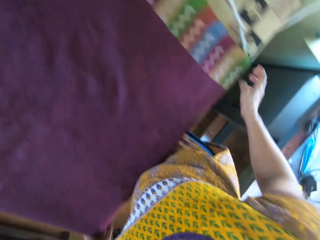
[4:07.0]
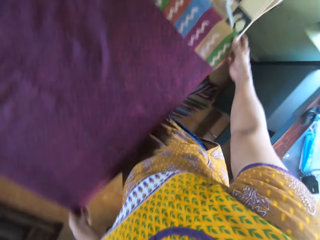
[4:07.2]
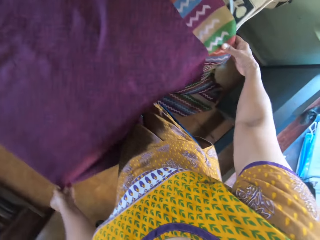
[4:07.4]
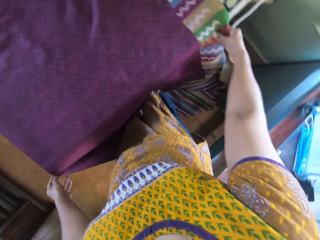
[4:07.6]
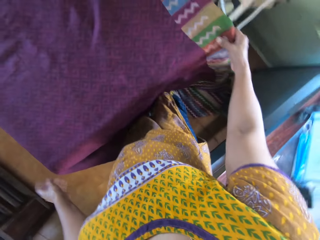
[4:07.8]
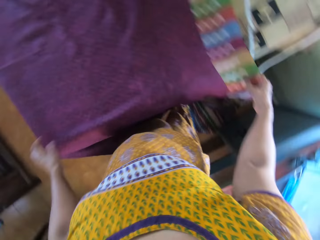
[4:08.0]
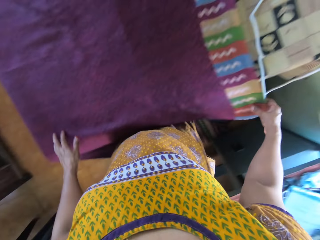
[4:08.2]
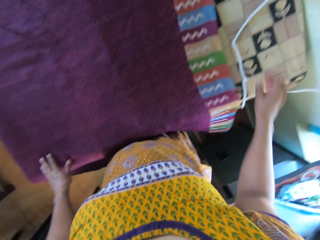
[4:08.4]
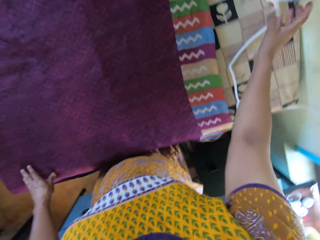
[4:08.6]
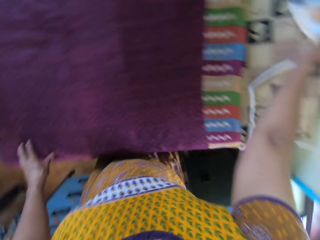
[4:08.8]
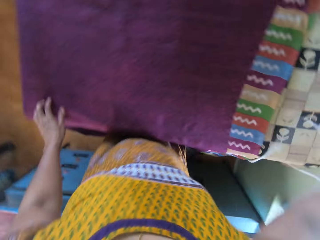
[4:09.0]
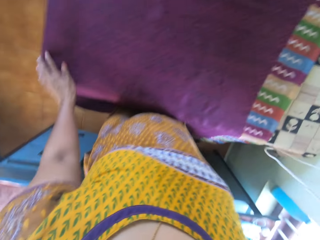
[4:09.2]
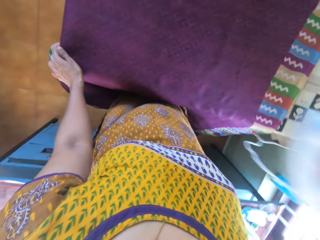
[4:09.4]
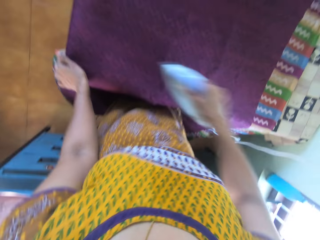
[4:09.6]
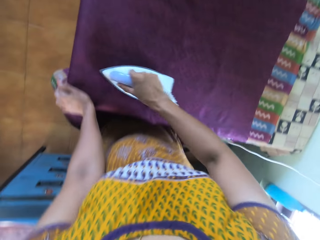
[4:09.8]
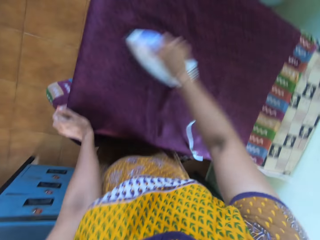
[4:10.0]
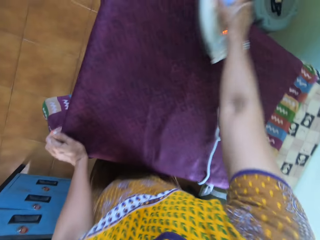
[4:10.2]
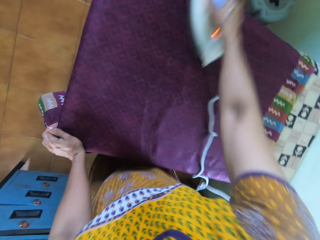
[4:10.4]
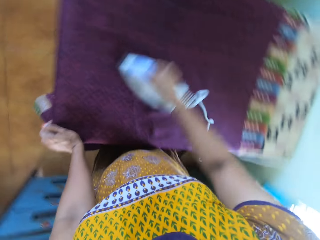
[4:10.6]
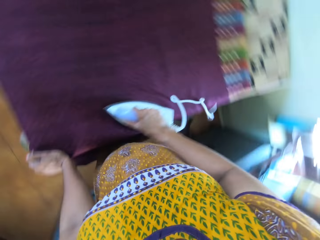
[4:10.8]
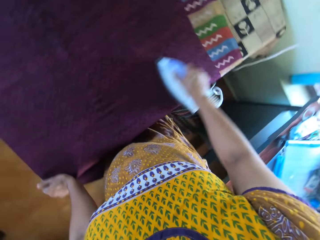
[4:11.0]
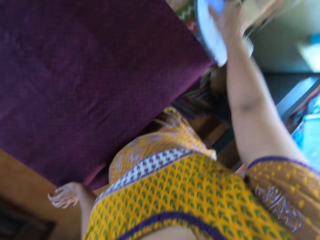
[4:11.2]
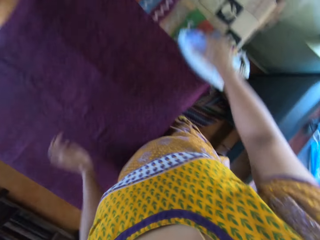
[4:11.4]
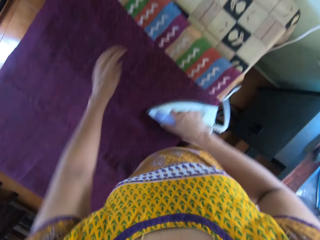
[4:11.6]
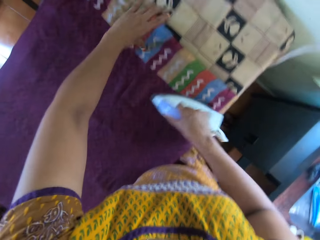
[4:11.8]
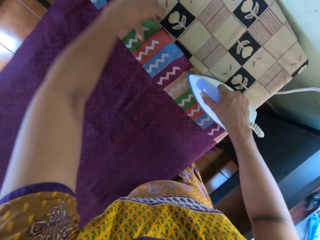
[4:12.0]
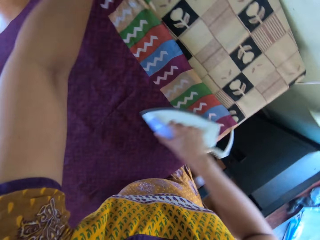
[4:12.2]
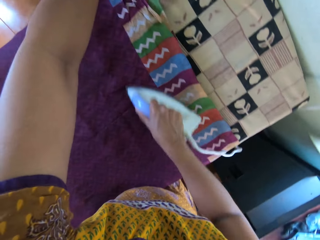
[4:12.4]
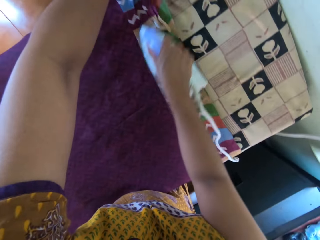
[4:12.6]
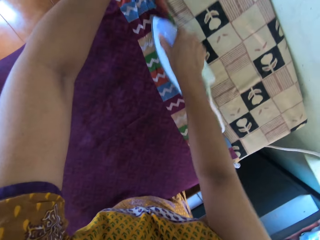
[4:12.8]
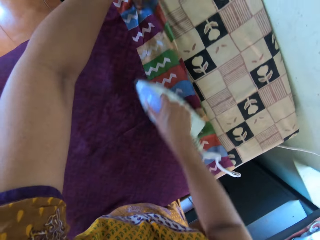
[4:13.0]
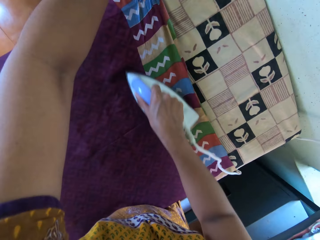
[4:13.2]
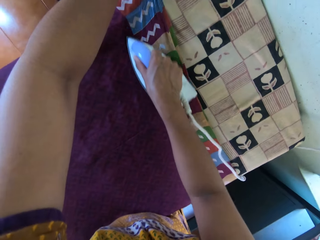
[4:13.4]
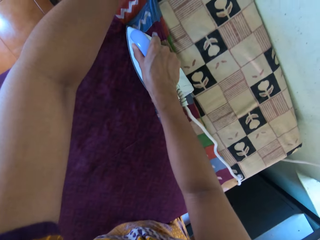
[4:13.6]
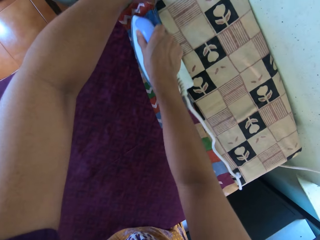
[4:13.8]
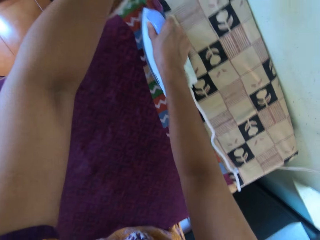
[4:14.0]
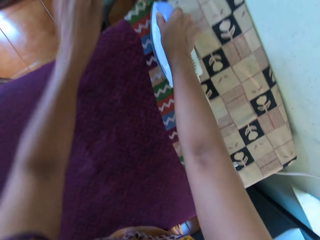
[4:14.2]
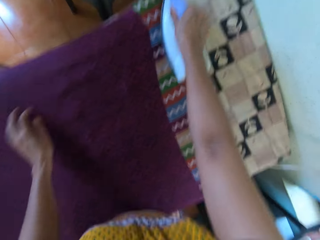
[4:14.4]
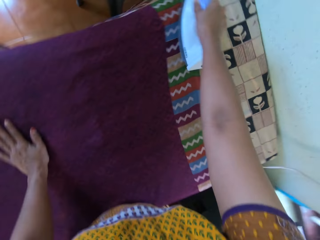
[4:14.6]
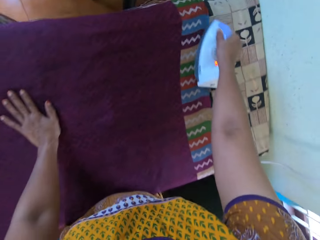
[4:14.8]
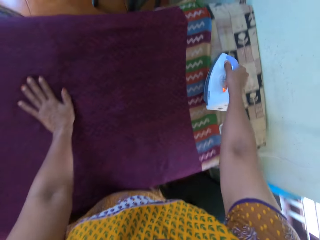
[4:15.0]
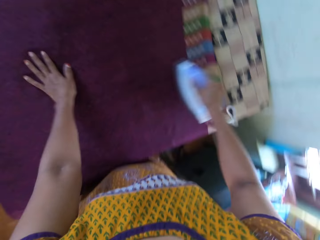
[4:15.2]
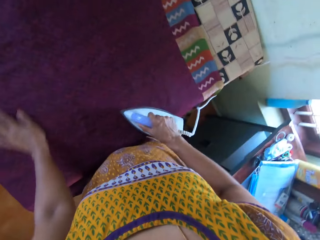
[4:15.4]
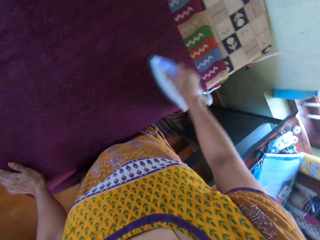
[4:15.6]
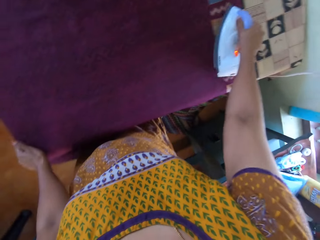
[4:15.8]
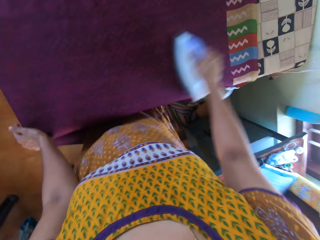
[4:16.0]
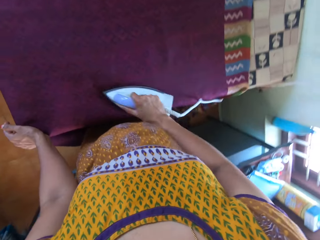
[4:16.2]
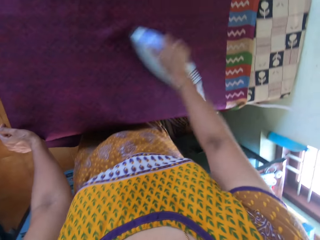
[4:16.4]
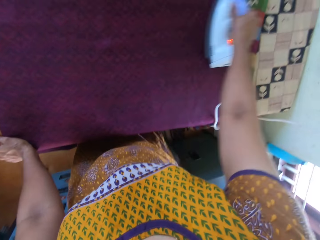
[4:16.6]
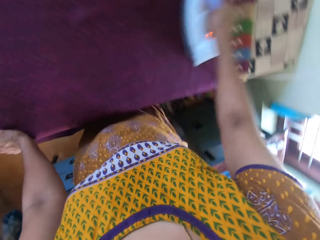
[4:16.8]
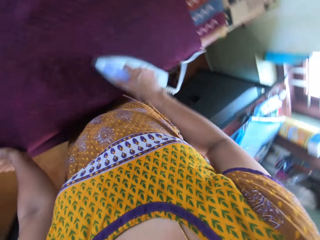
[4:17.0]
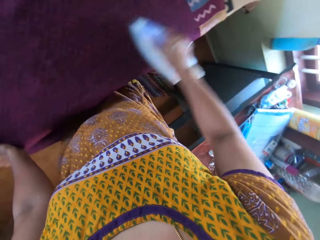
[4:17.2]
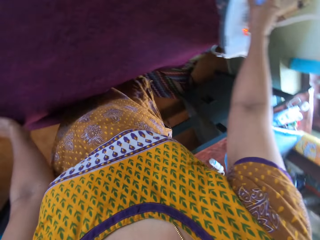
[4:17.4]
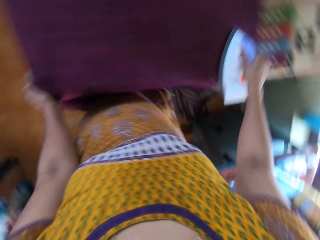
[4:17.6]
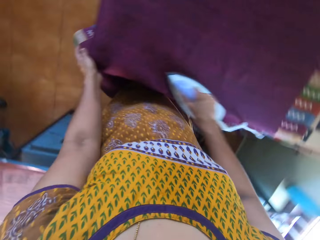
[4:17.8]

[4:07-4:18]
The camera wearer picks up the electric iron or iron box from the table with her right hand. She irons the fabric on the table with the electric iron in her right hand. She irons the fabric with the iron box. She adjusts the fabric on the table with her left hand. She irons the fabric with the iron box.

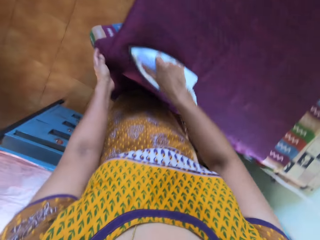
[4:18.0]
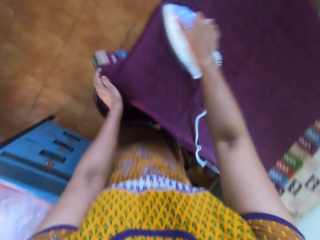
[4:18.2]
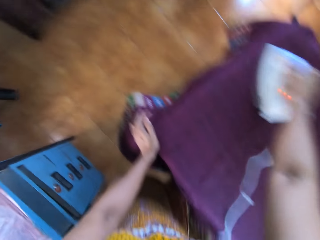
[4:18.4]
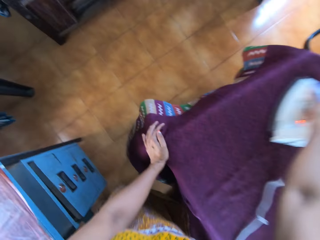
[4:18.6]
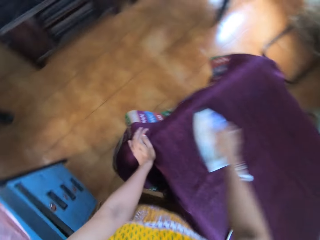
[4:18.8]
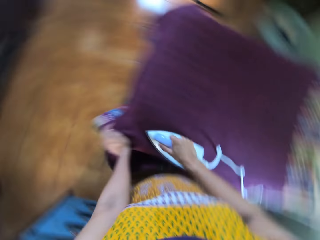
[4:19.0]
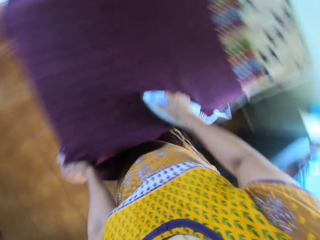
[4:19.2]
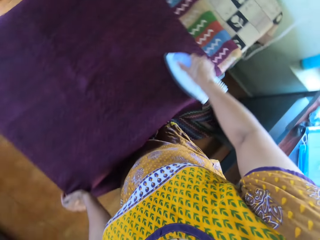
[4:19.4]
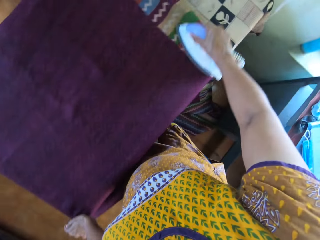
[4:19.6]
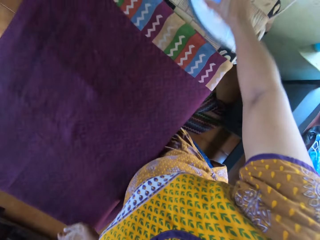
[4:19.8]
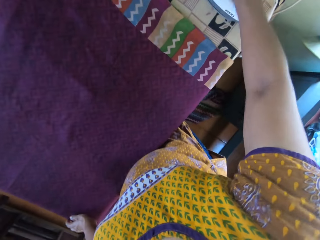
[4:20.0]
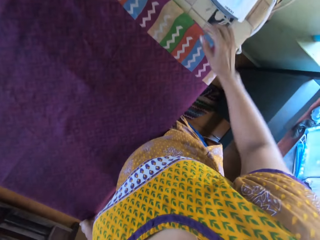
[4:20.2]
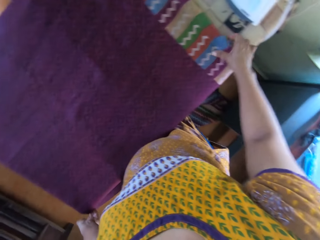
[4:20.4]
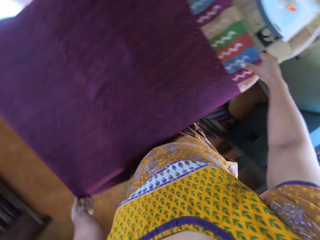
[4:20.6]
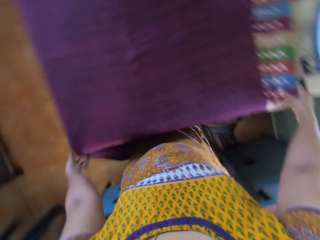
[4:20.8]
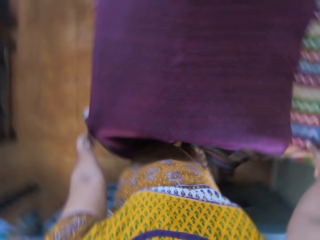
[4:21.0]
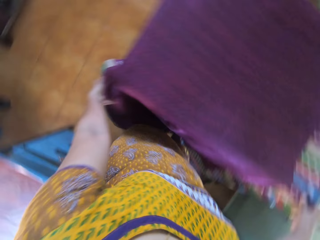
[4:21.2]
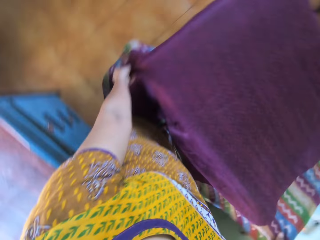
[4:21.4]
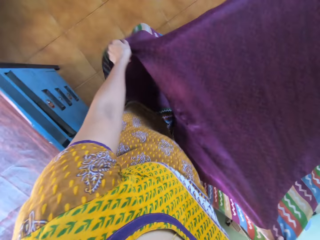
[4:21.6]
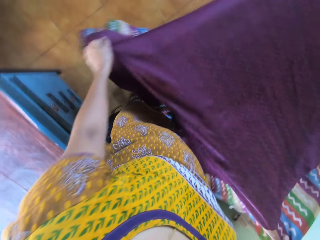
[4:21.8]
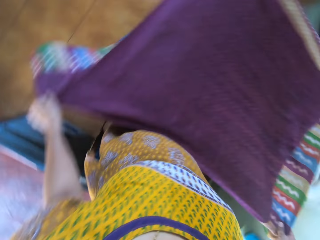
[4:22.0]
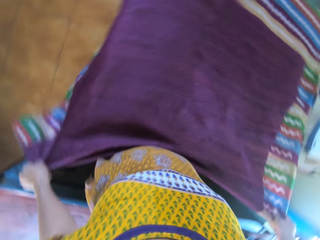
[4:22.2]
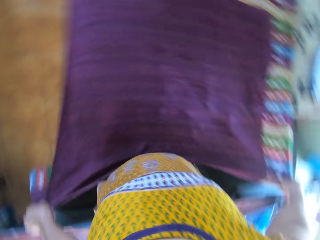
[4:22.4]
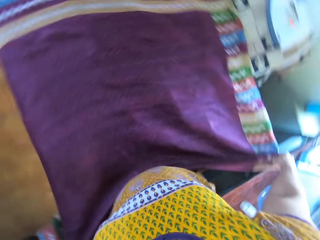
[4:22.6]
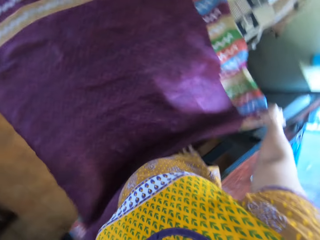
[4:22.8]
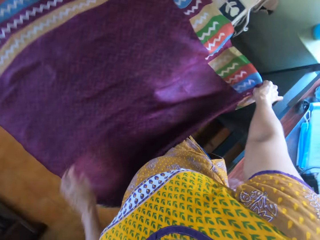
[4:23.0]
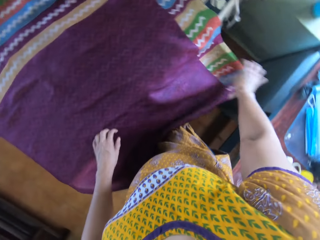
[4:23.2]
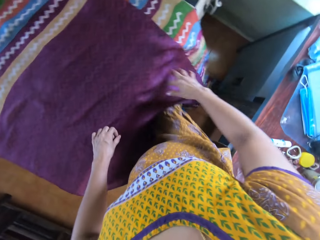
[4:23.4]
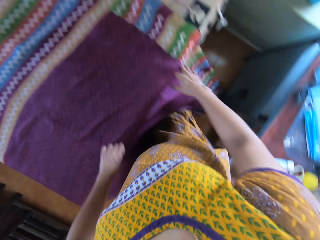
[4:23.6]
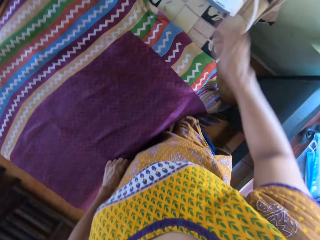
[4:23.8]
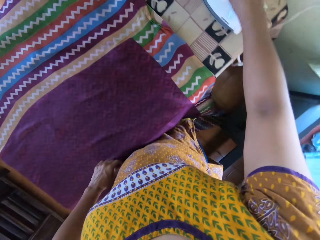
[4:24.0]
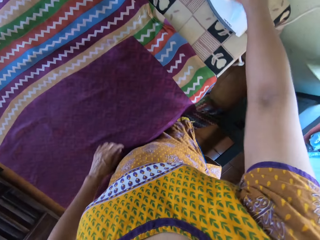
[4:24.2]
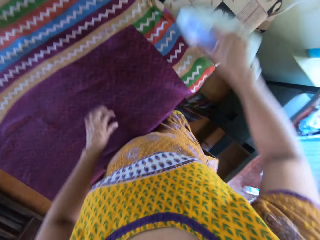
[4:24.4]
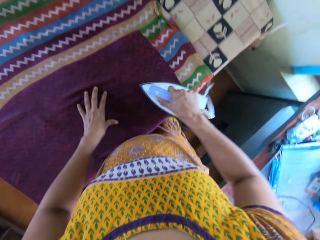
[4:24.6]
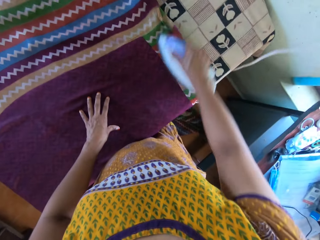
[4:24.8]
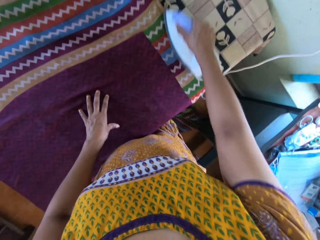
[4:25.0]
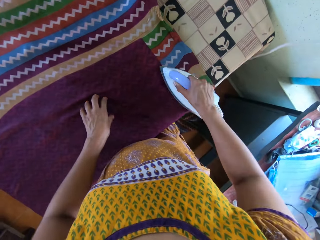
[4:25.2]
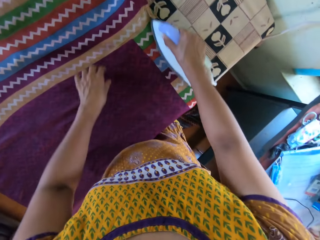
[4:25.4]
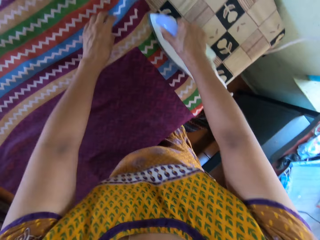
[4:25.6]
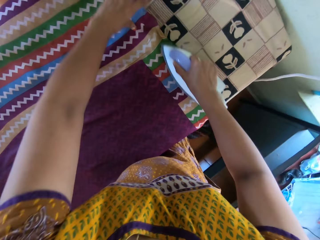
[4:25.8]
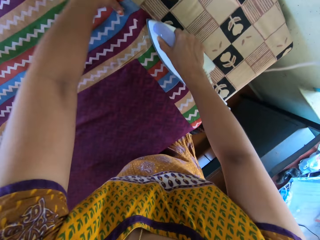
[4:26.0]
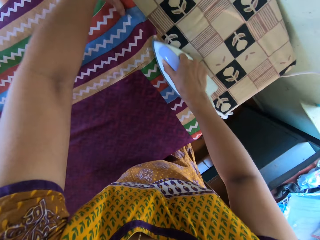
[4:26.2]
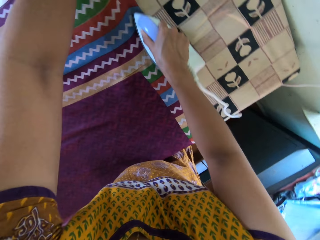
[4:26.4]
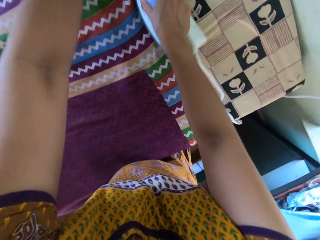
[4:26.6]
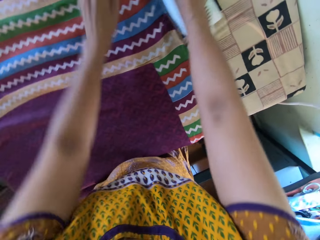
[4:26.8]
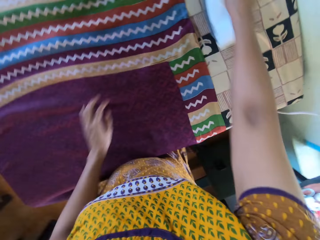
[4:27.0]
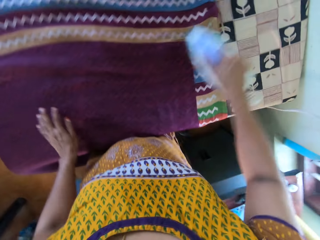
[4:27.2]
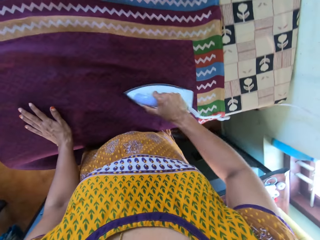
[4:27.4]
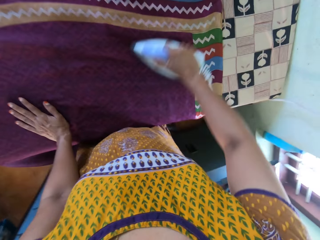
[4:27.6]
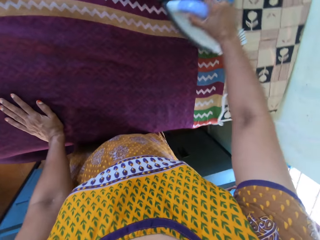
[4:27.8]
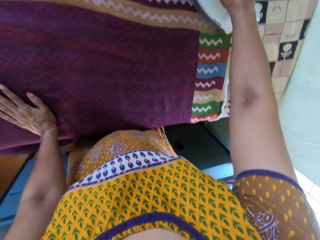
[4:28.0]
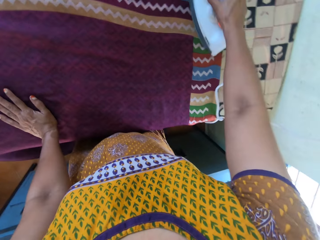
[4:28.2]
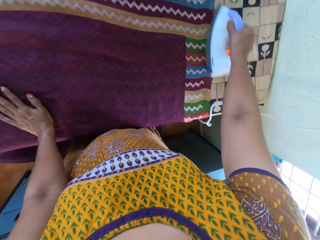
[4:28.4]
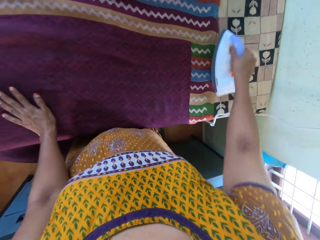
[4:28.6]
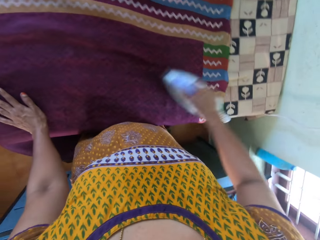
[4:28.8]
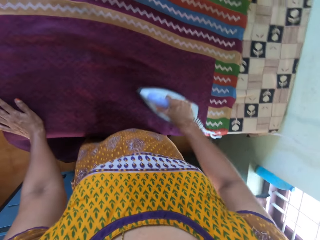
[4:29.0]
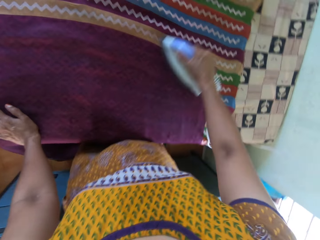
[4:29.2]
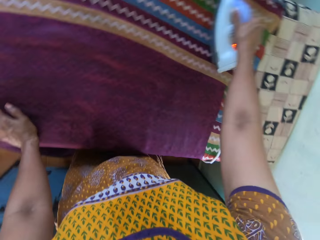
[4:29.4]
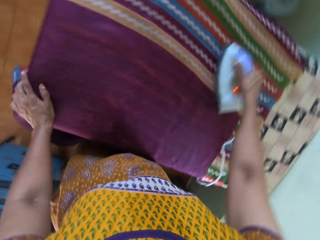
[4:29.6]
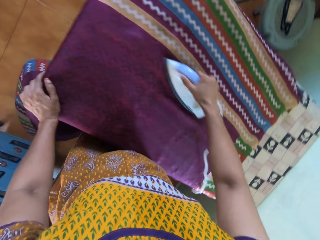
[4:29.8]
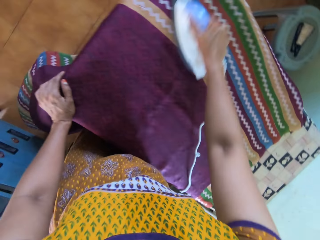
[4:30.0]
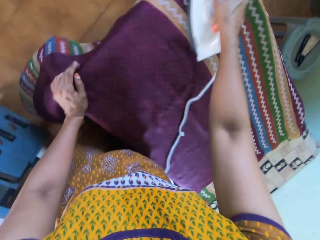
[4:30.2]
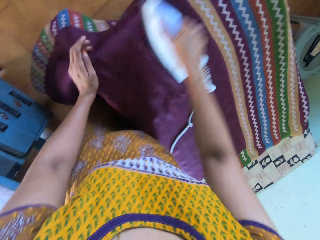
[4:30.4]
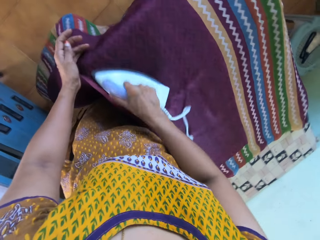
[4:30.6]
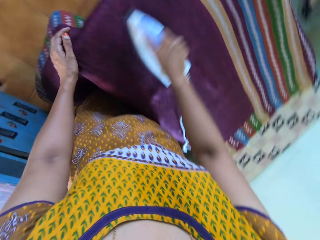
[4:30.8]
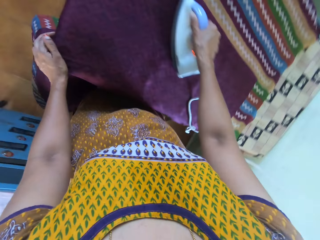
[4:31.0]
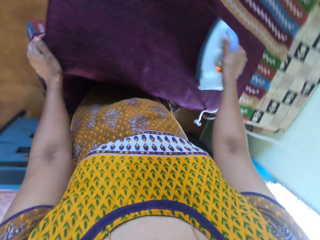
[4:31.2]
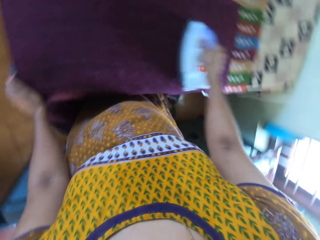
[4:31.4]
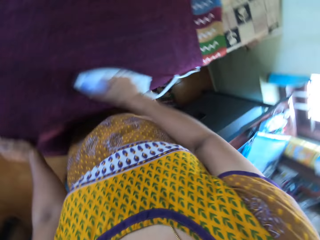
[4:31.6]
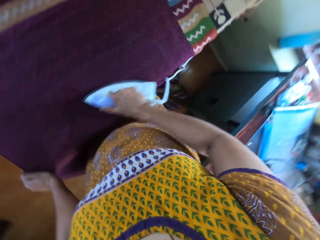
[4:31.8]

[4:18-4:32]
The camera wearer drops the electric iron or iron box on the table with her right hand. She adjusts the fabric on the table with both hands. She pulls the fabric slightly. She picks up the electric iron from the table with her right hand. She irons the fabric on the table with the electric iron in her right hand. She straightens the fabric with her left hand. She irons the fabric with the iron box. She irons the fabric with the iron box again.
